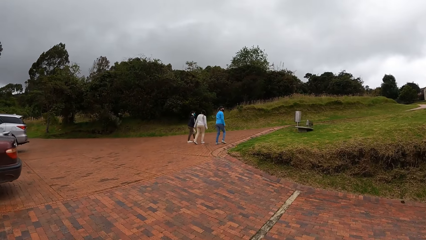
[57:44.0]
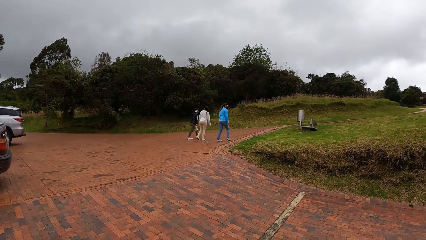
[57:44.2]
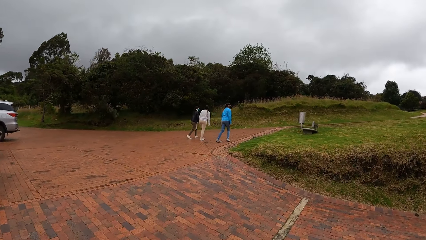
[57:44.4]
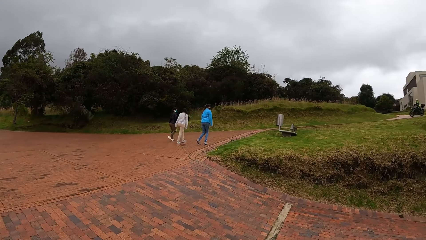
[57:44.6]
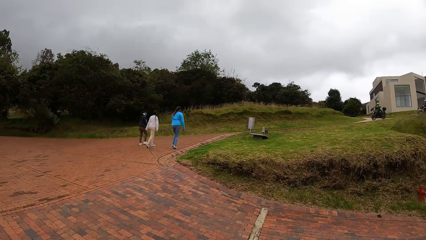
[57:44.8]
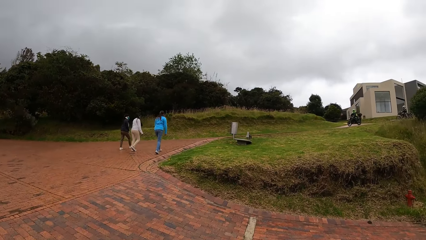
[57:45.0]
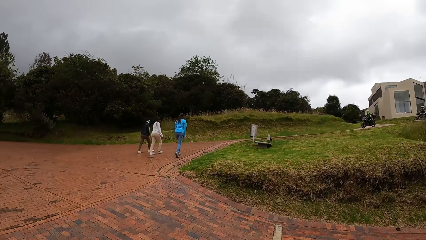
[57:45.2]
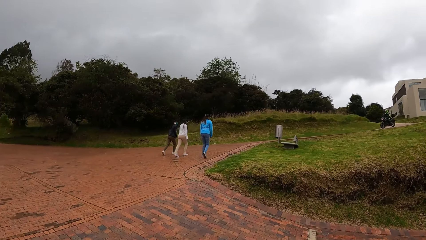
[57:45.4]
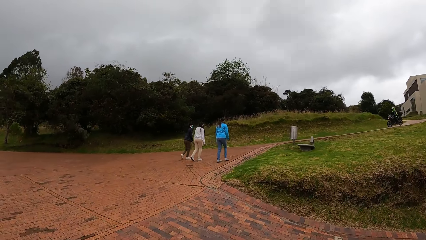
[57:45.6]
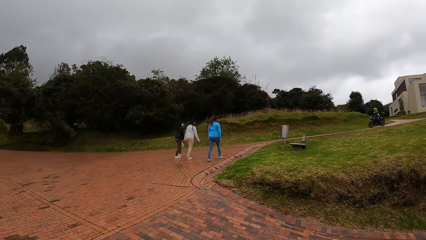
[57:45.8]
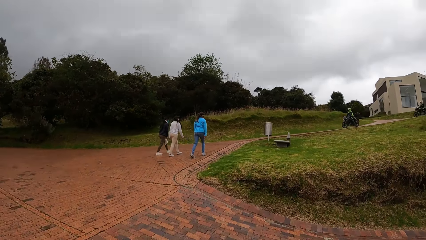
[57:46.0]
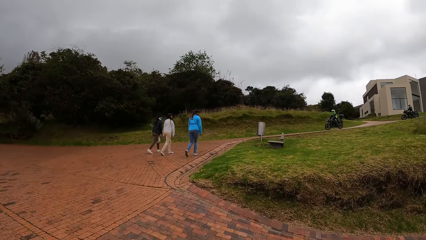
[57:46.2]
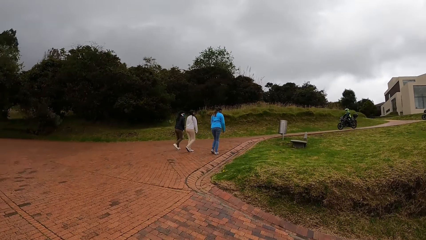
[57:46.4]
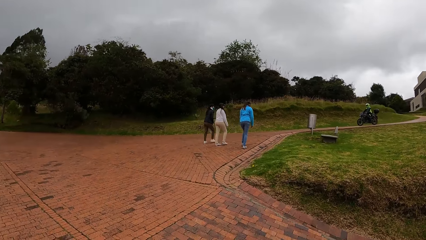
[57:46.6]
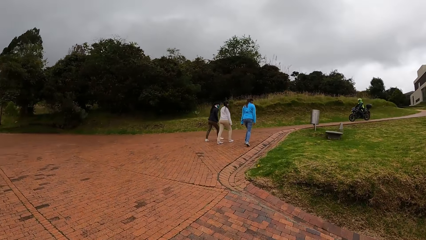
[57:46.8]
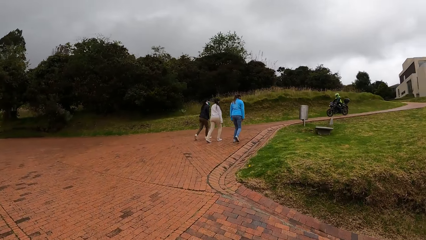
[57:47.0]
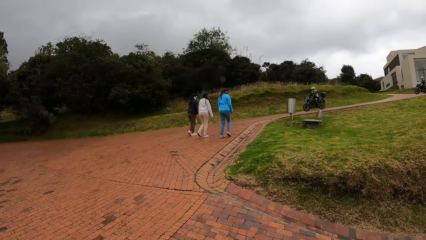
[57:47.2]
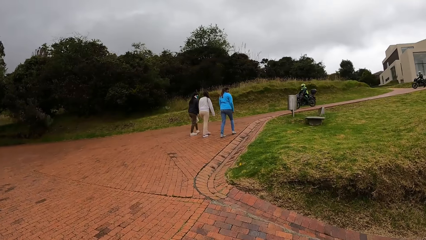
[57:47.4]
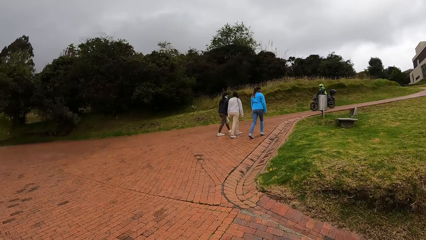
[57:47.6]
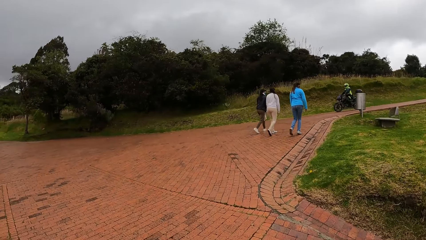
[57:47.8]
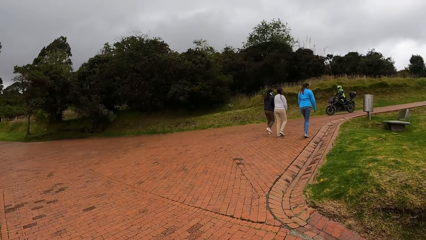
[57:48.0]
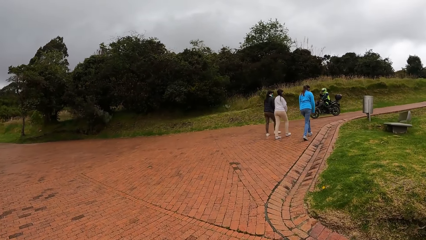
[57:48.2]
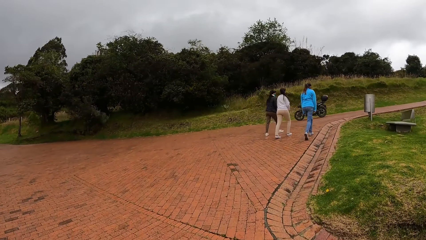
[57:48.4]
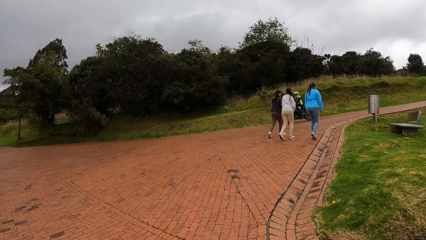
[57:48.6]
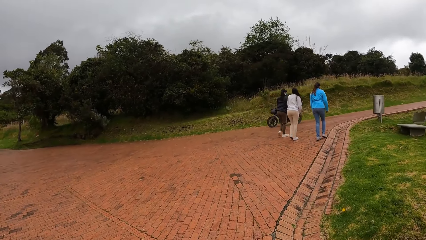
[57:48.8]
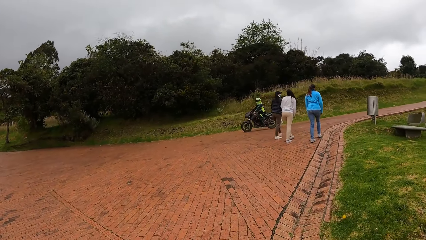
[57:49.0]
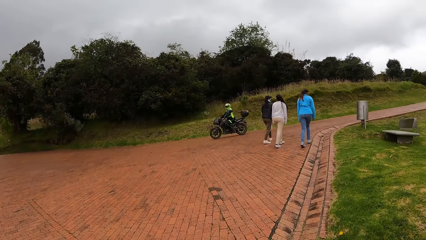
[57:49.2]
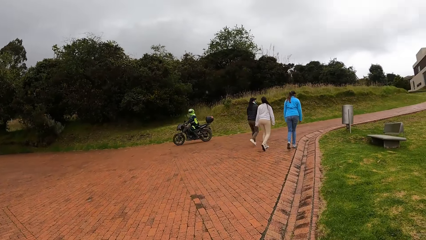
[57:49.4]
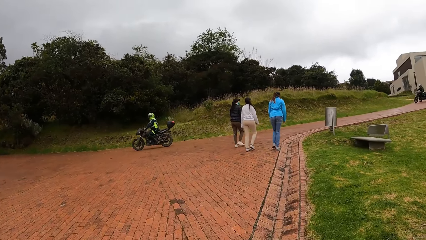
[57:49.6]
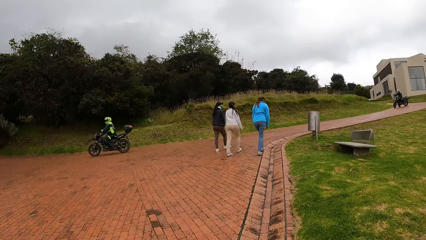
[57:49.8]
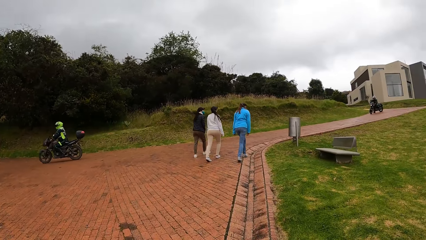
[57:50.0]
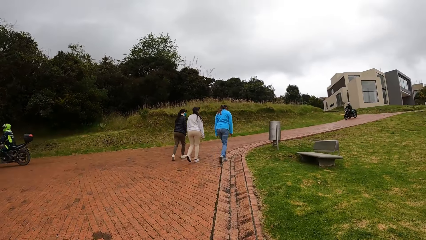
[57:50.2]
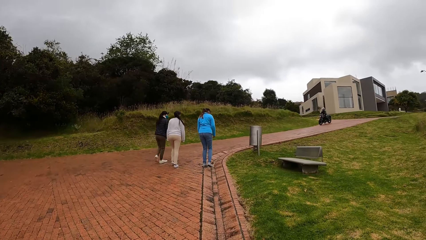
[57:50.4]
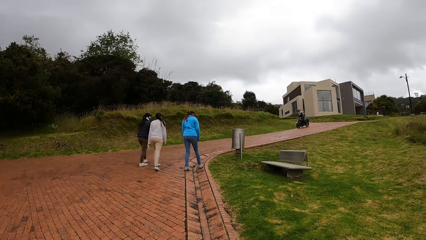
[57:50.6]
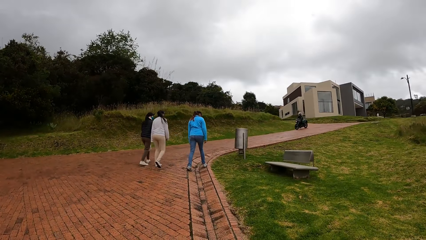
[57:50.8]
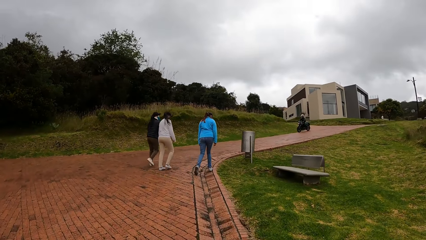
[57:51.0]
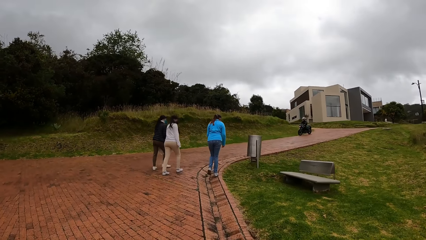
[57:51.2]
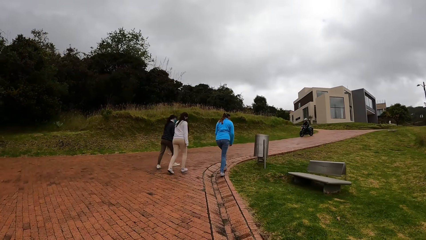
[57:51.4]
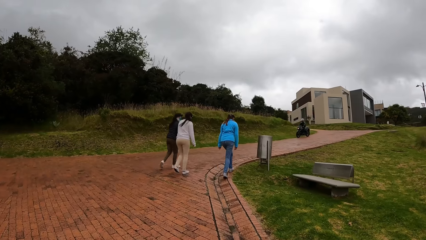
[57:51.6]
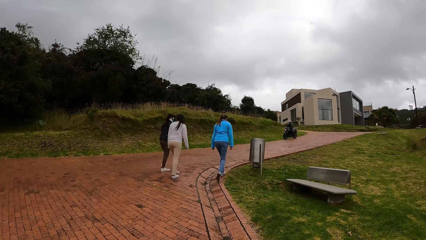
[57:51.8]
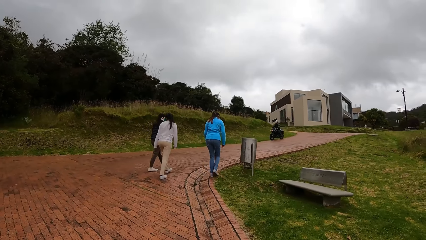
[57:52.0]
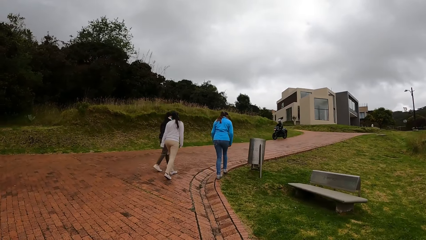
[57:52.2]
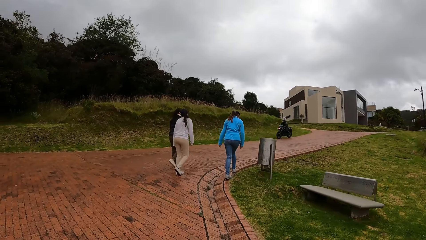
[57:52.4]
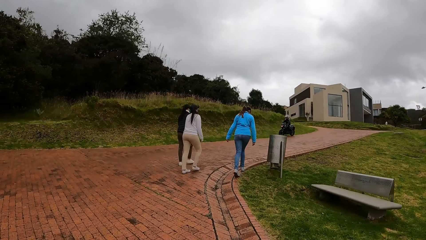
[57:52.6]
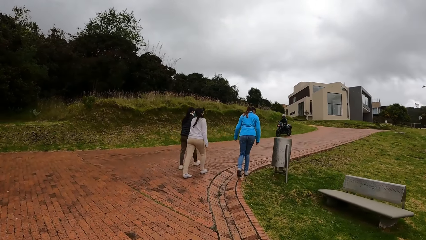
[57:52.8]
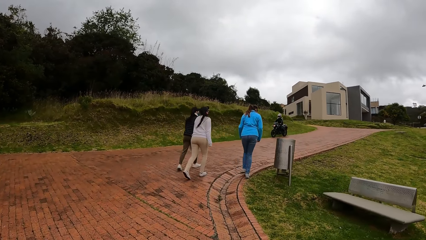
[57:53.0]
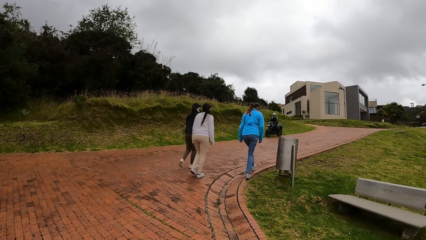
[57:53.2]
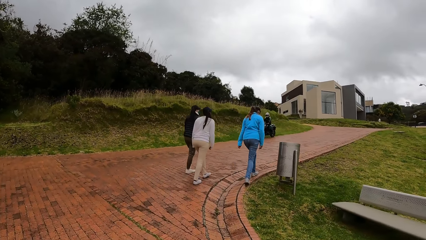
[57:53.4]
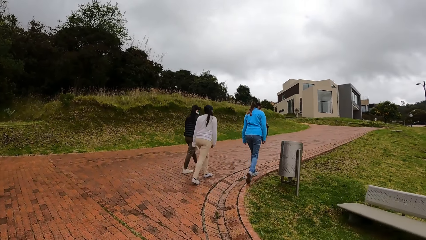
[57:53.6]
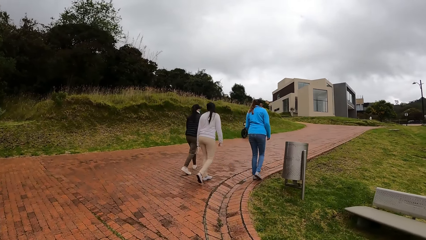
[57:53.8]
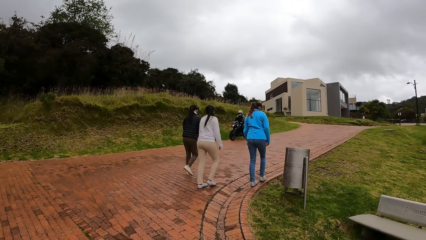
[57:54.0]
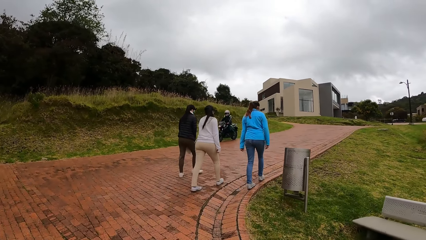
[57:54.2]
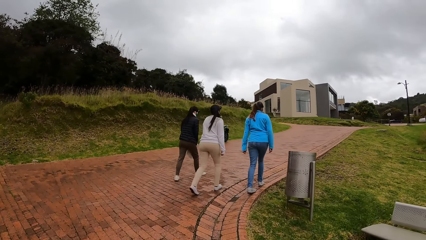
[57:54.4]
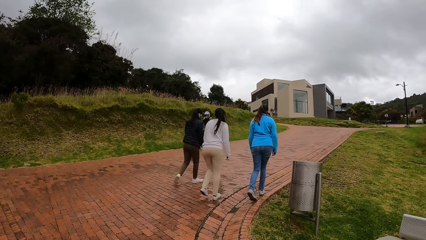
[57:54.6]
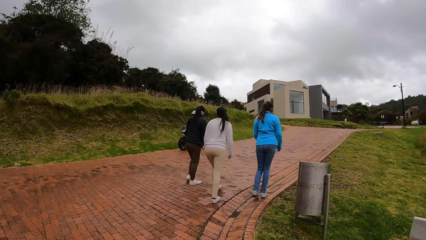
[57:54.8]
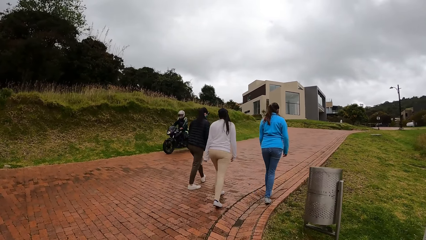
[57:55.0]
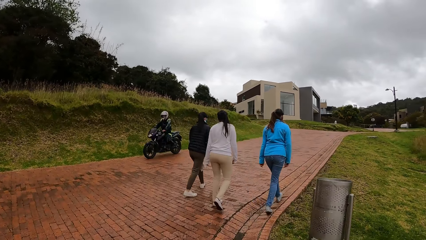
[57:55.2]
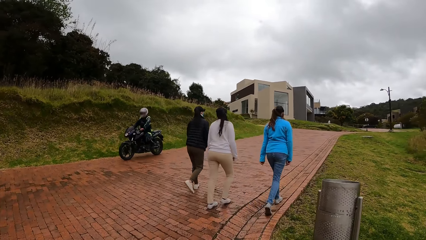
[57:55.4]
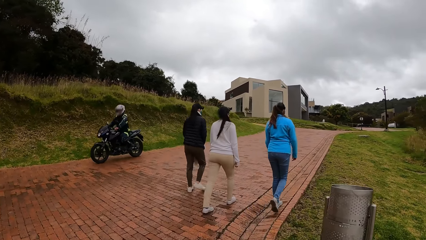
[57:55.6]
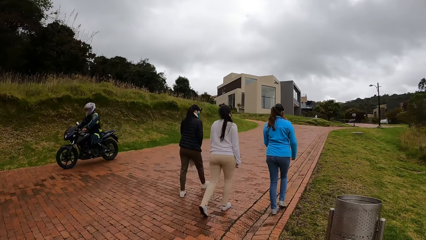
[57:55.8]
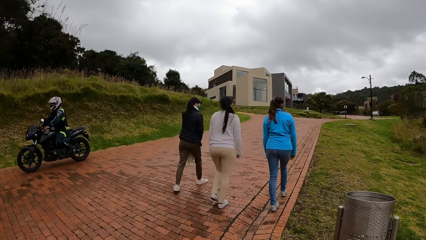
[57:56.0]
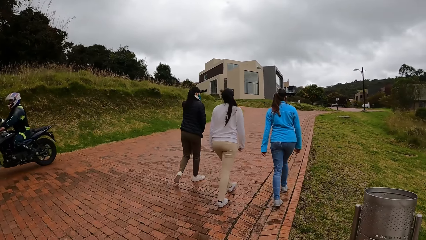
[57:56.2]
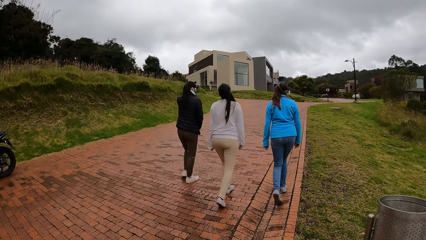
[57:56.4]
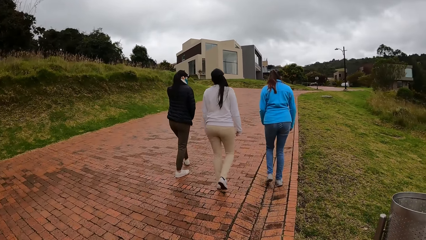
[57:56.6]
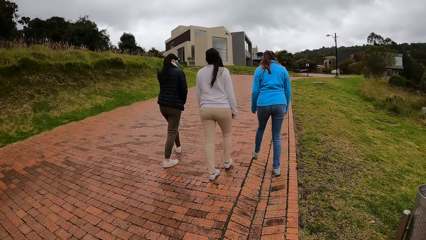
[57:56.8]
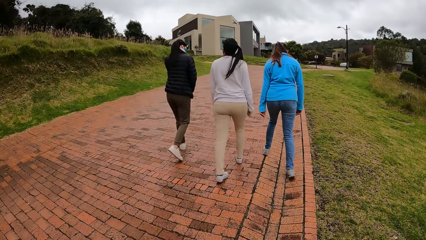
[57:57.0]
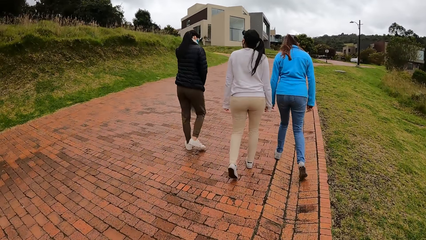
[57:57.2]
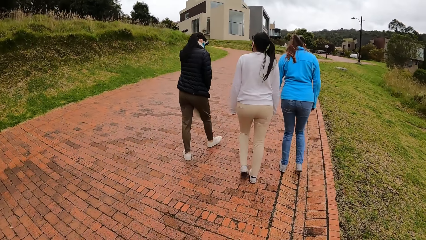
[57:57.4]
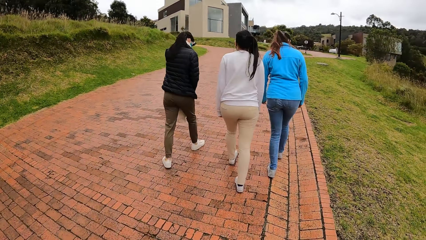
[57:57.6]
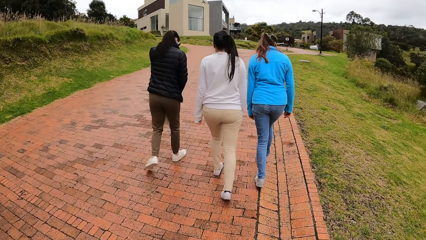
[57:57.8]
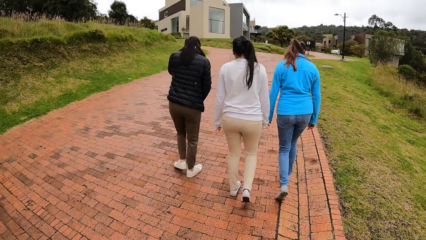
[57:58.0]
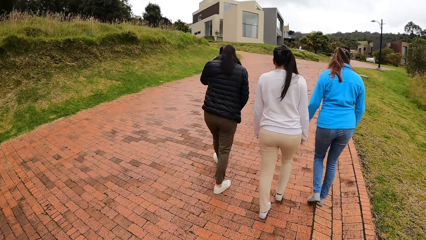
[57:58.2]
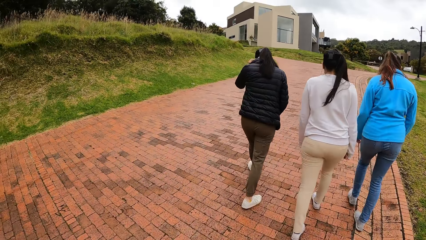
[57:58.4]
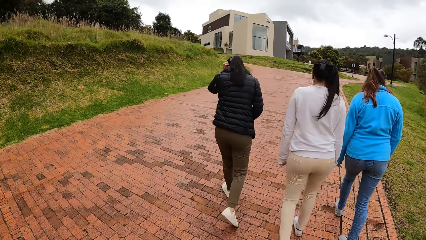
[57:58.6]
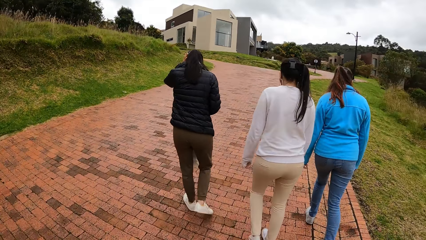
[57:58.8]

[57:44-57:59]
The camera wearer walks on the pavement. A cyclist rides past the three women. Another cyclist rides past the three women.
